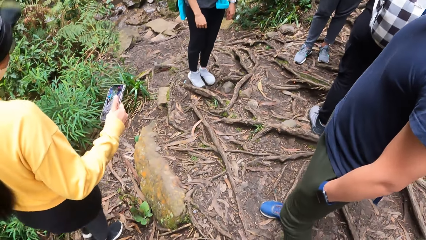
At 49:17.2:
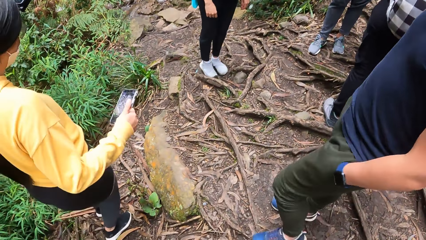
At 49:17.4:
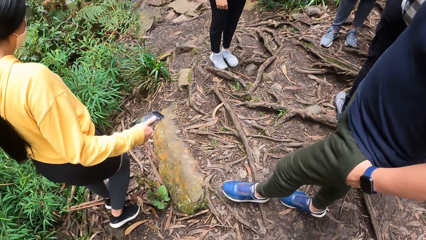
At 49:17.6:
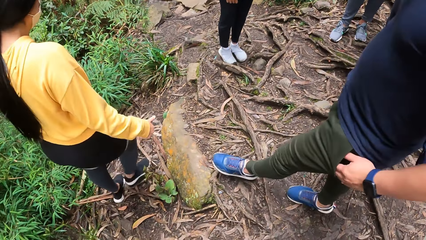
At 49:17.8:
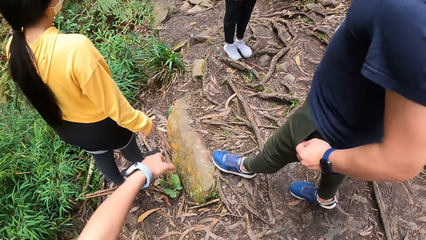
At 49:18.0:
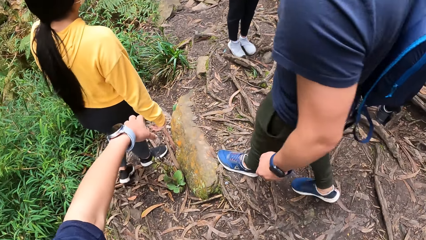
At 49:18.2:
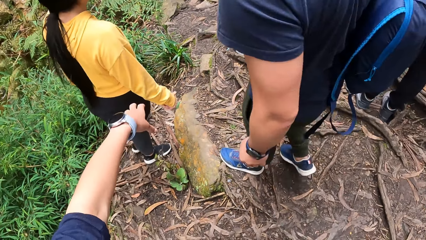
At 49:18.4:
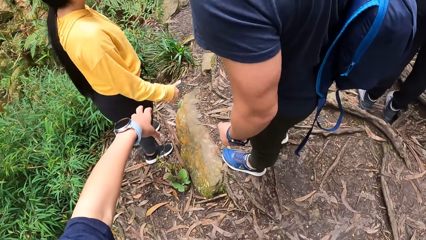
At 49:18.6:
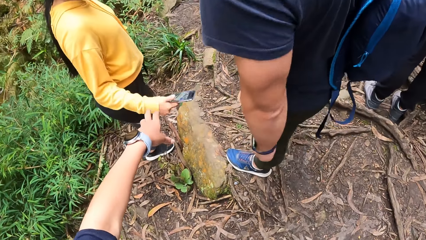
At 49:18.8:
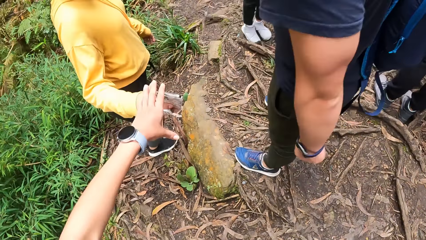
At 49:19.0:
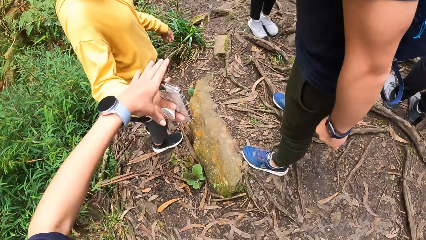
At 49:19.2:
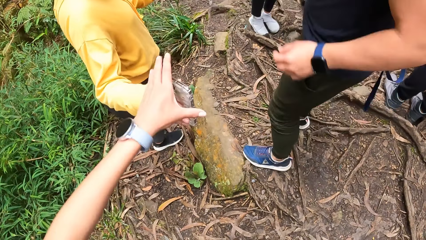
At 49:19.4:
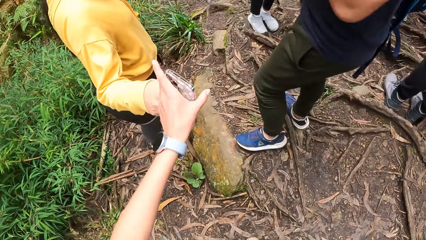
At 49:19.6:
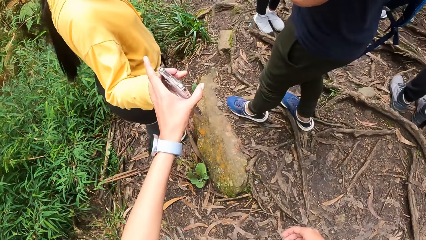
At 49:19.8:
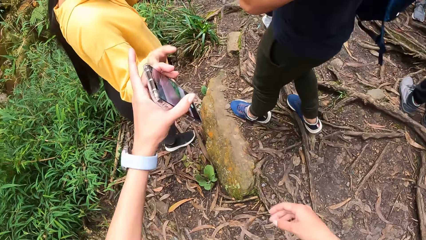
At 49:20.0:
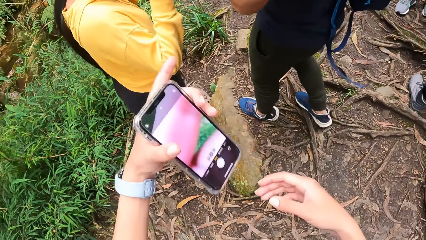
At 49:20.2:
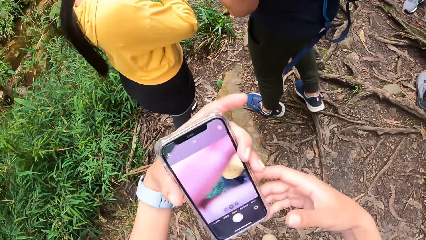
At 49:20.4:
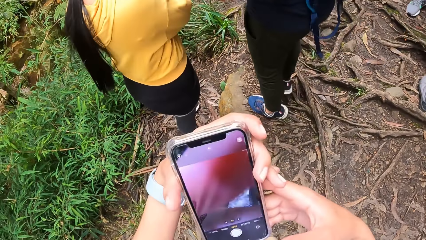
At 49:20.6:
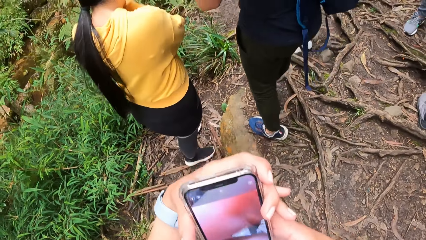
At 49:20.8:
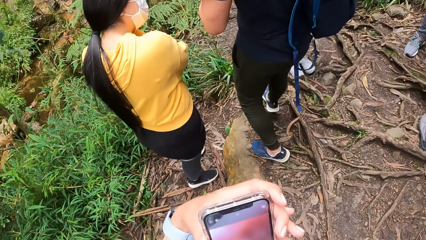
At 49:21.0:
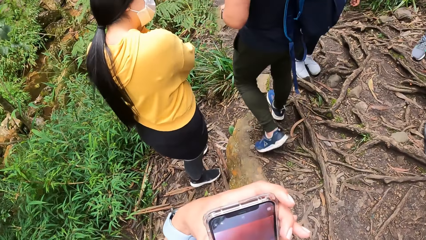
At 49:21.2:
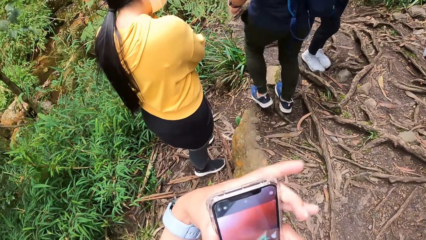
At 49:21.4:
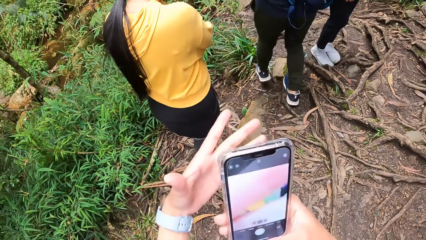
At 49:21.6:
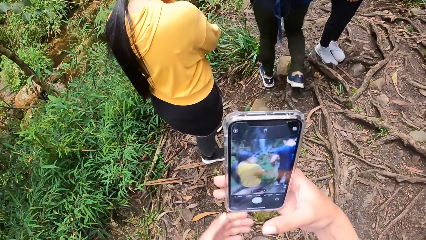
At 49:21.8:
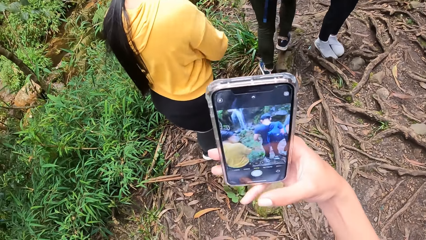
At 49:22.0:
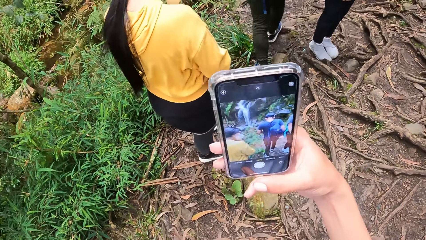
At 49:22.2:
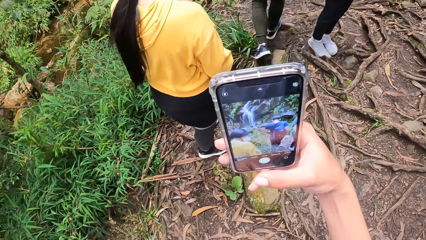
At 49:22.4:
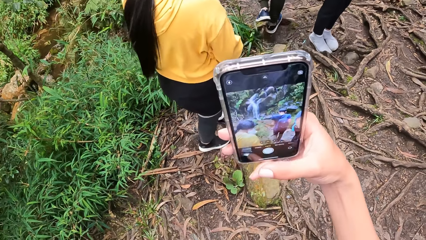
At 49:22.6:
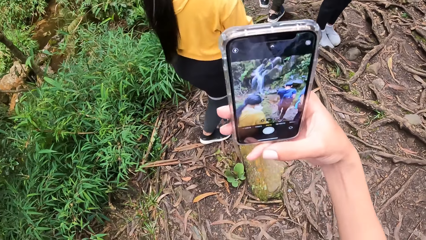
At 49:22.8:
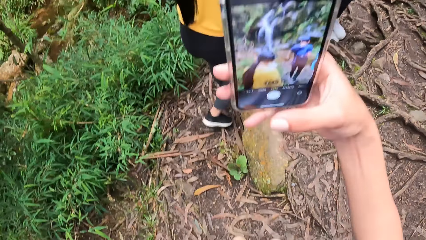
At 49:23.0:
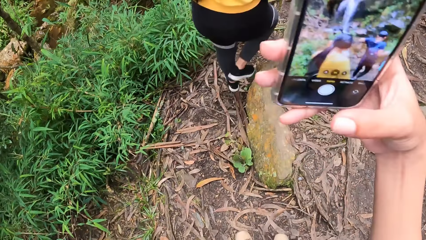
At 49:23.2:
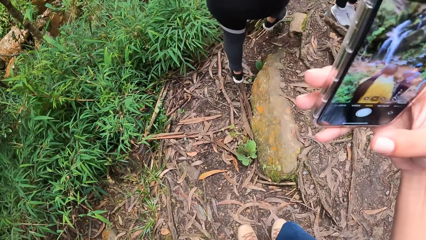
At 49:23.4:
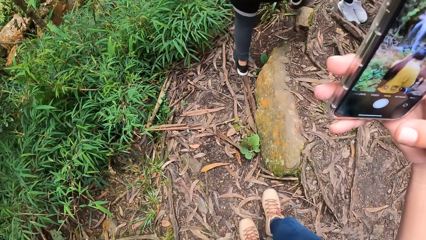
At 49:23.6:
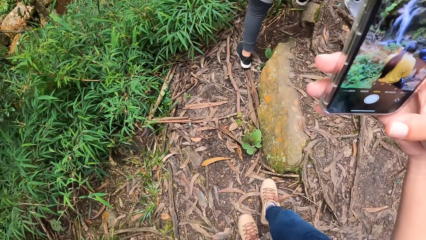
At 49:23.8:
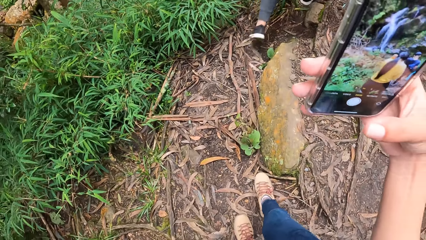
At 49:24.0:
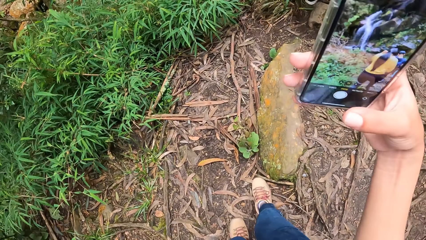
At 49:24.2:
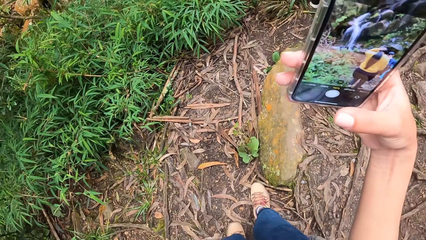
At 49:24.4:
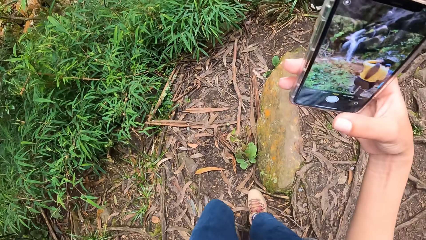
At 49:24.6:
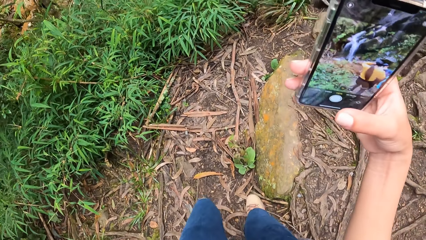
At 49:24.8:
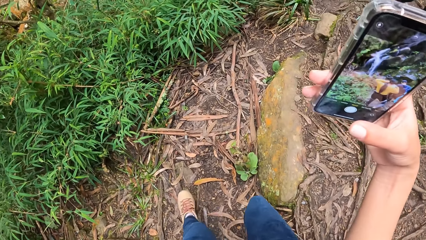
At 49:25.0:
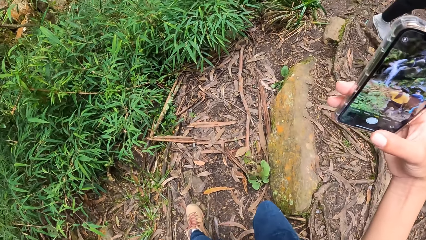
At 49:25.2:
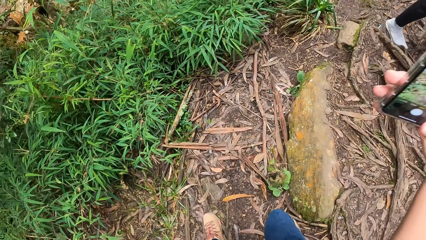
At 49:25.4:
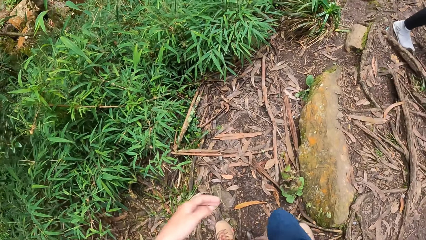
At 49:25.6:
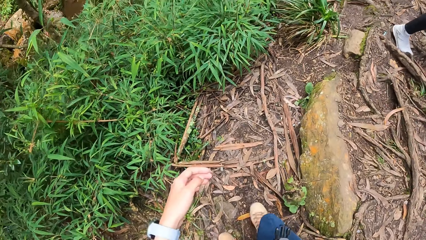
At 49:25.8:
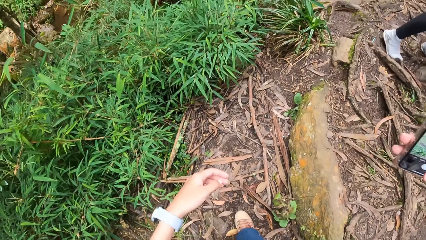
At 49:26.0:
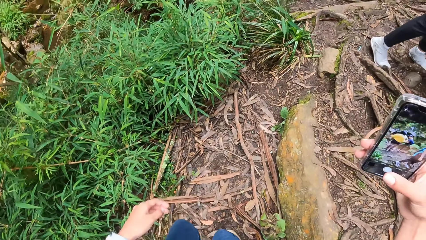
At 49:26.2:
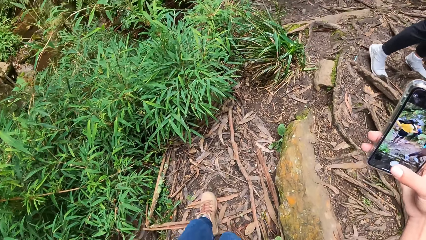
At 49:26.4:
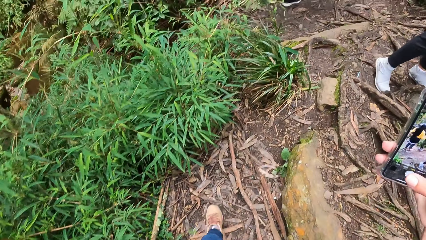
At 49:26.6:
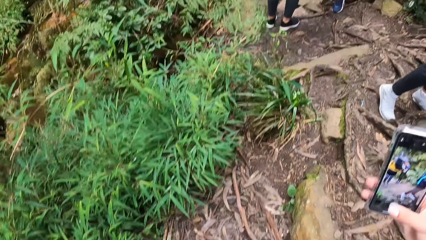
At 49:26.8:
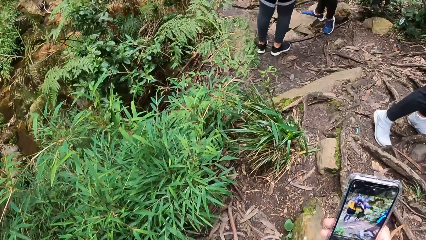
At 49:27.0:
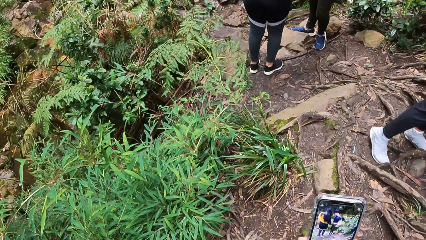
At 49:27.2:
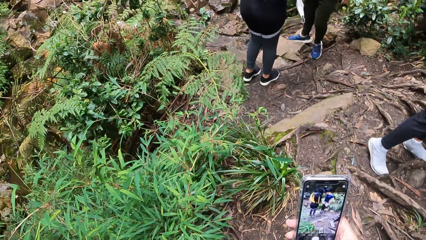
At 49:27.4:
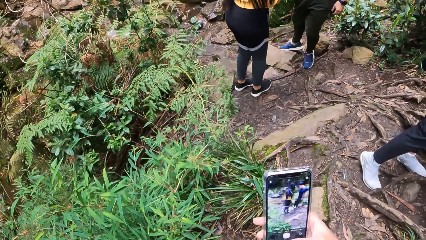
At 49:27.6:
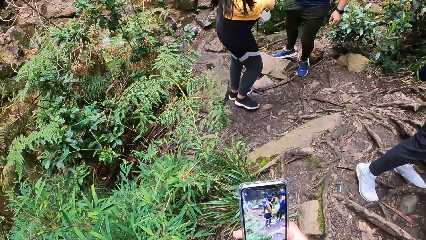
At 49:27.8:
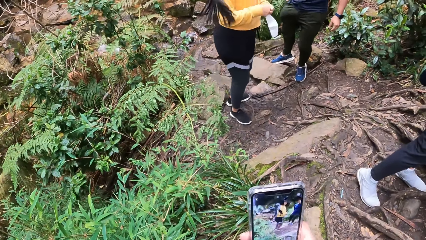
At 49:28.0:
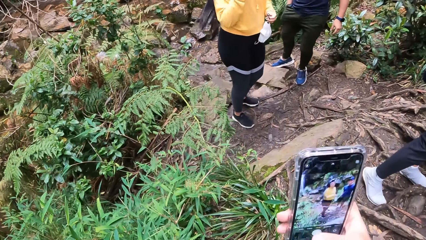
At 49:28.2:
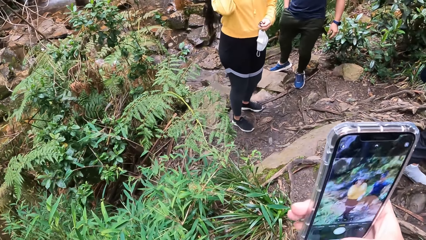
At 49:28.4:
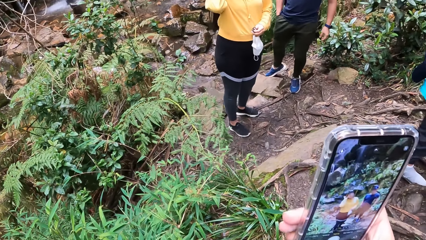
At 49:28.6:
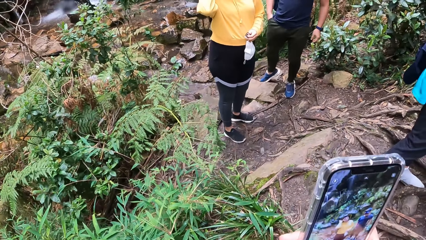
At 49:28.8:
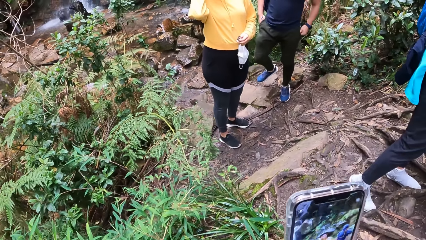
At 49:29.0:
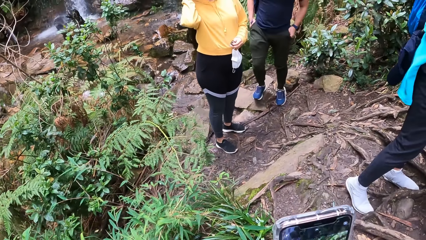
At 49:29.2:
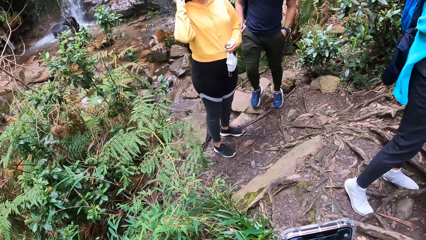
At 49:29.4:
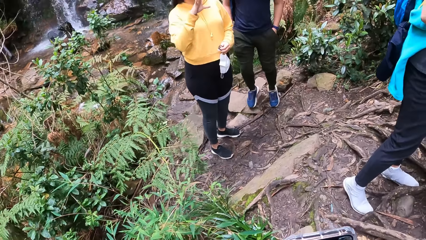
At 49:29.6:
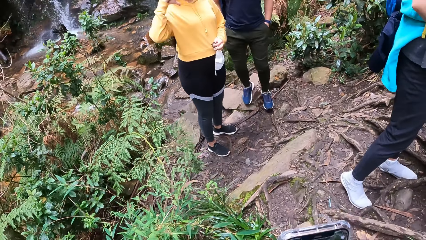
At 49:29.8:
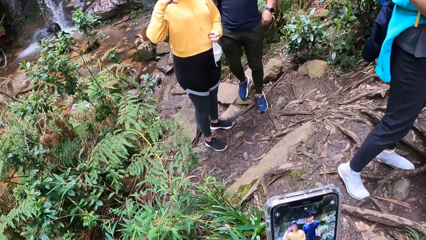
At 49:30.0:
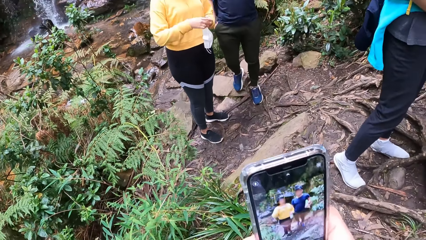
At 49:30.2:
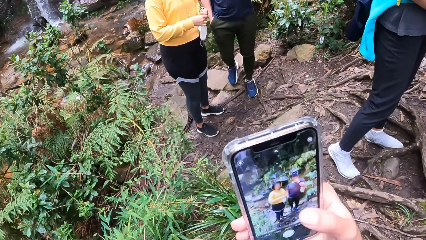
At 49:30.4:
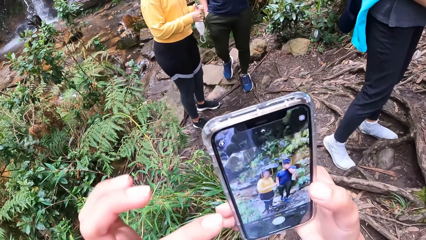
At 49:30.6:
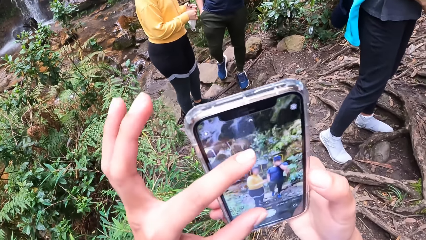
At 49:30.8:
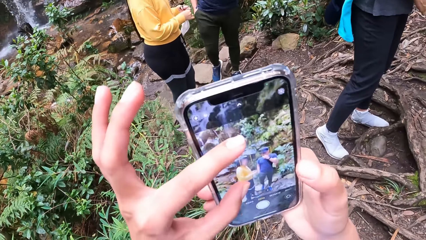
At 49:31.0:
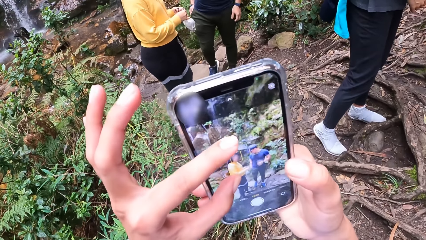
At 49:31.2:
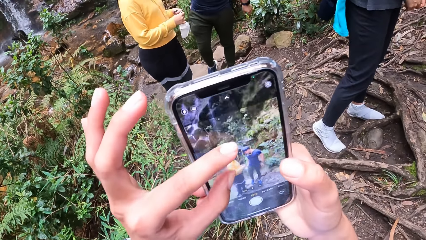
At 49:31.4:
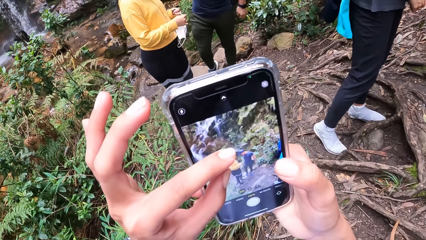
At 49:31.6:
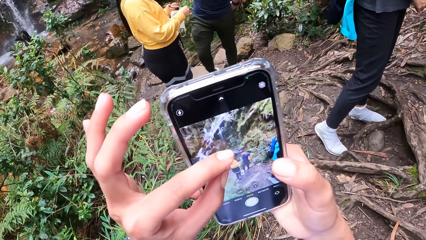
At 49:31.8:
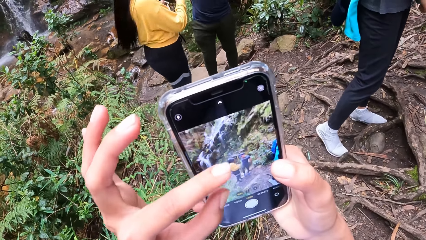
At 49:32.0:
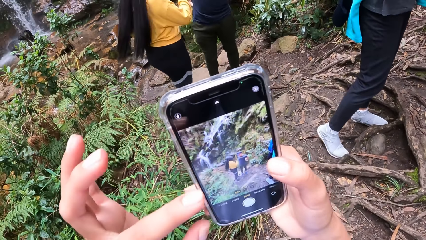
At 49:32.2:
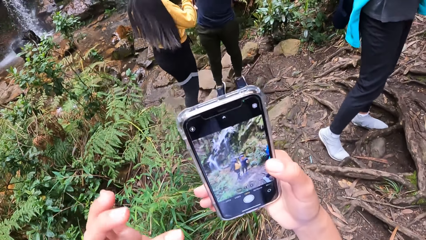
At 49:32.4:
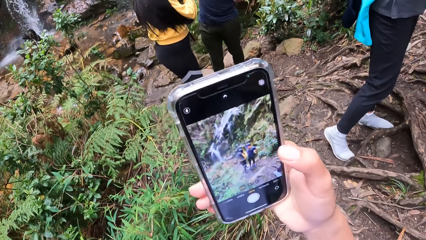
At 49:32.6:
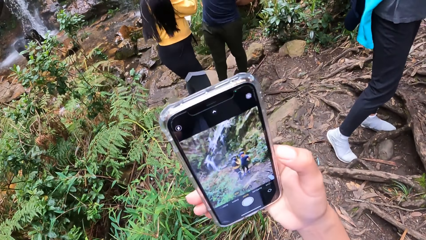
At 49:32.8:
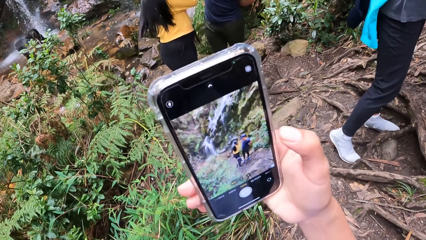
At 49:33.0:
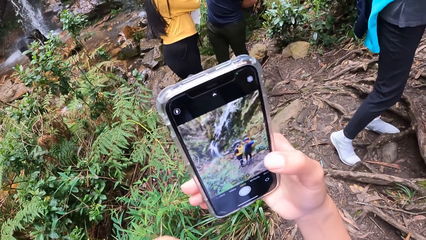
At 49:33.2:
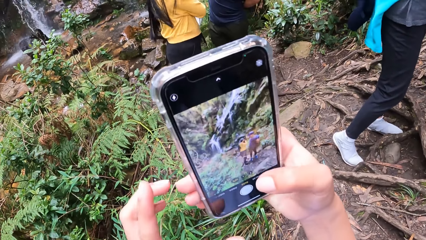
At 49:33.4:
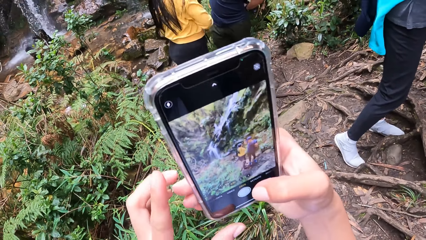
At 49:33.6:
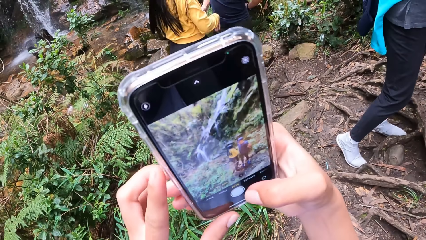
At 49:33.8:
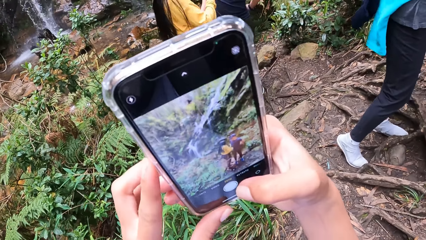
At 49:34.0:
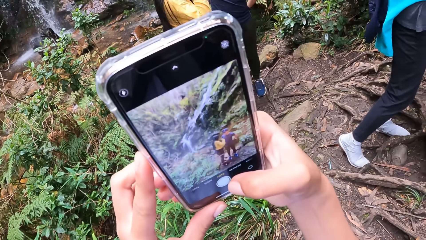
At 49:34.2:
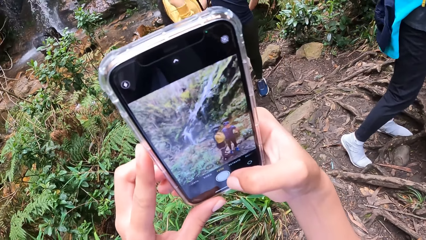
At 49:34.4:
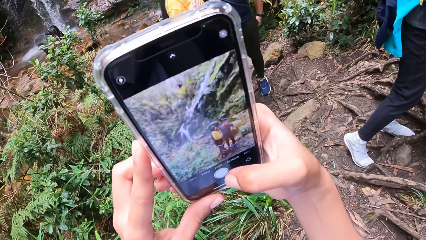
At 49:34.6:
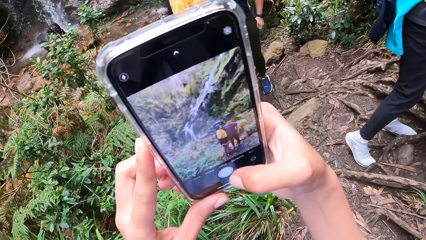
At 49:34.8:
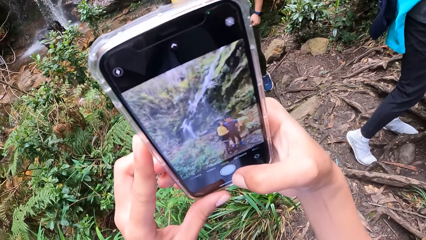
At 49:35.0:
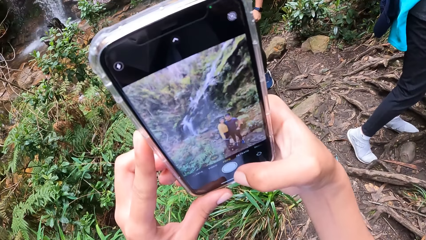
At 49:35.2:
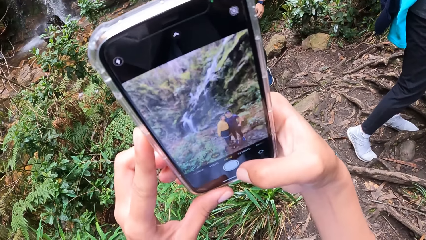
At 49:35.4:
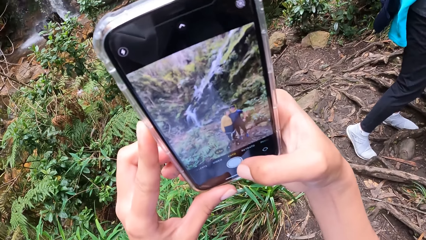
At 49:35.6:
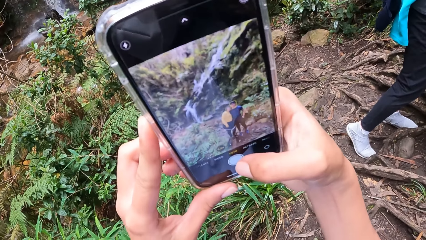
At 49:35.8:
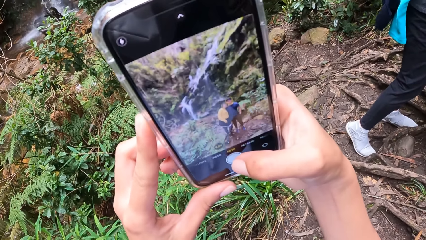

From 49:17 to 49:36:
The camera wearer moves a hand. He takes a phone from the woman with his left hand. The woman gives the camera wearer the camera. The camera wearer operates the phone with his right hand. He walks around the street. He operates the phone with both hands.
